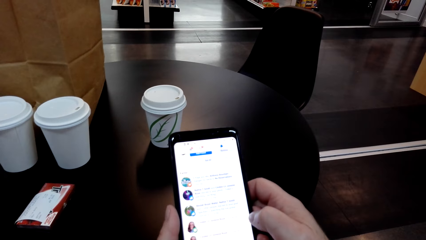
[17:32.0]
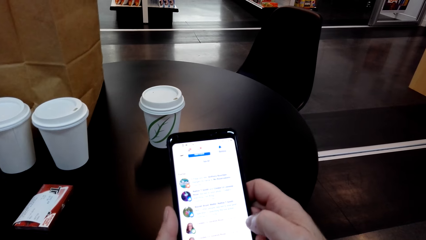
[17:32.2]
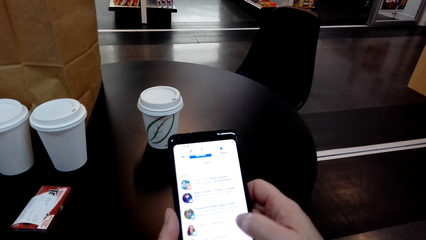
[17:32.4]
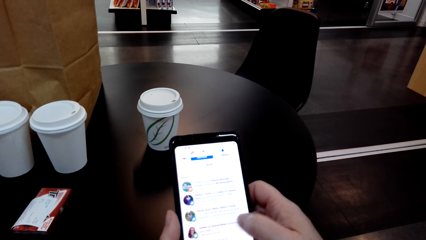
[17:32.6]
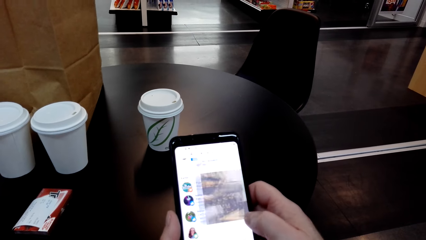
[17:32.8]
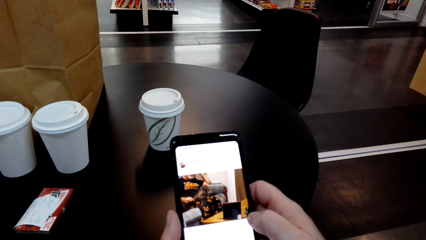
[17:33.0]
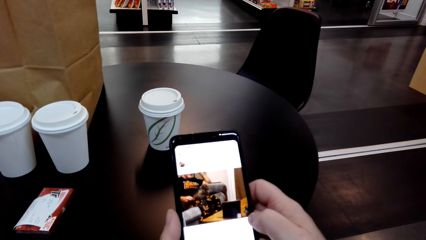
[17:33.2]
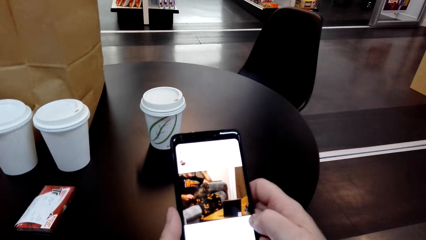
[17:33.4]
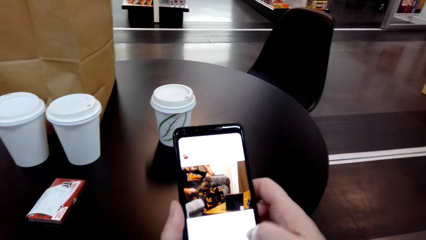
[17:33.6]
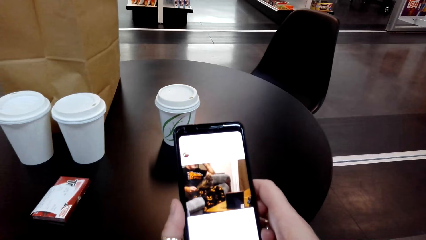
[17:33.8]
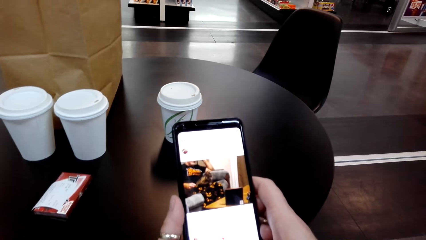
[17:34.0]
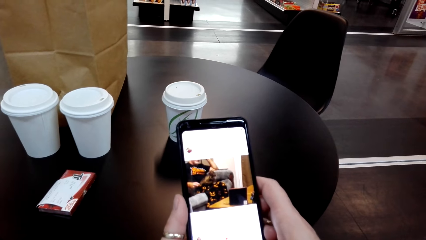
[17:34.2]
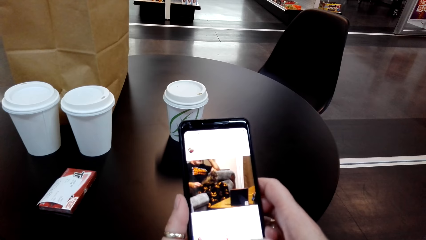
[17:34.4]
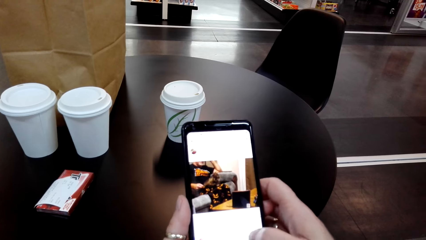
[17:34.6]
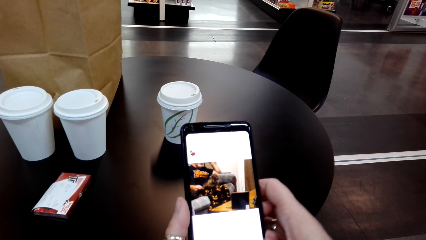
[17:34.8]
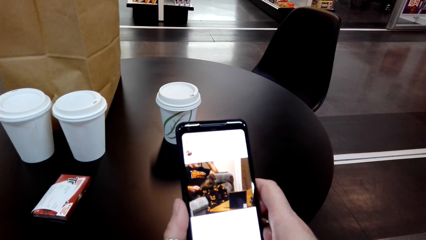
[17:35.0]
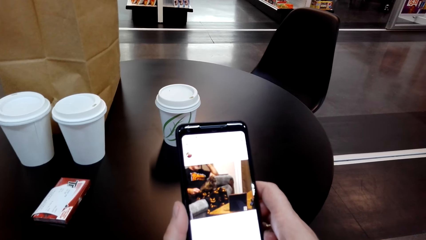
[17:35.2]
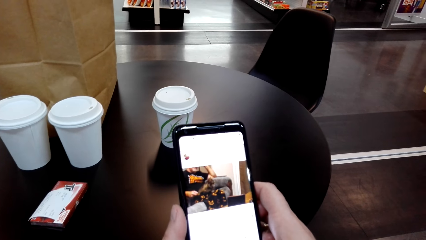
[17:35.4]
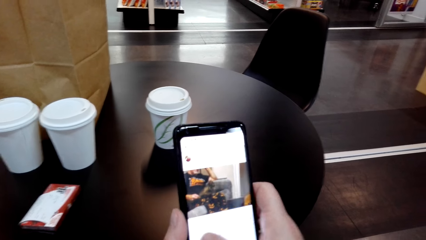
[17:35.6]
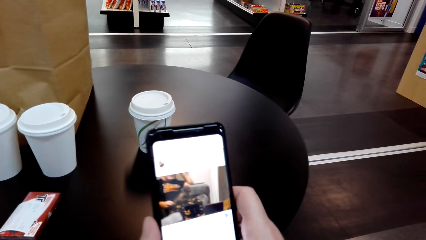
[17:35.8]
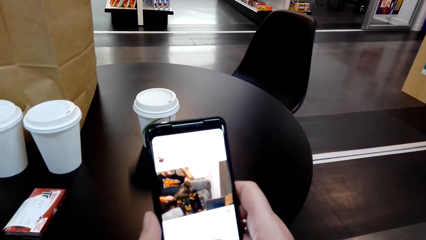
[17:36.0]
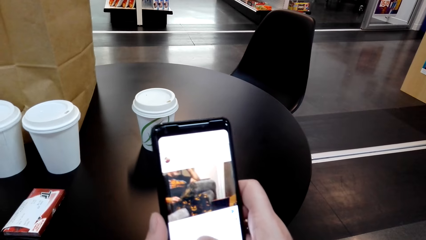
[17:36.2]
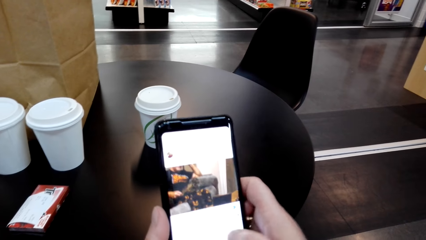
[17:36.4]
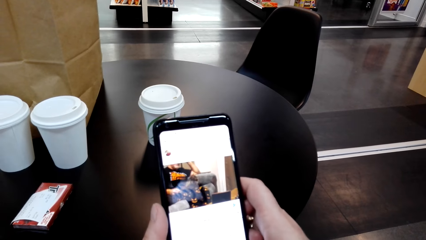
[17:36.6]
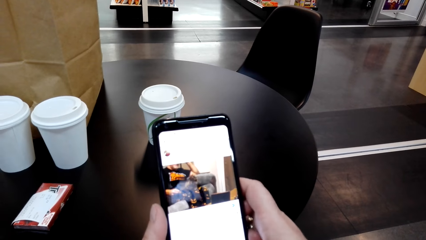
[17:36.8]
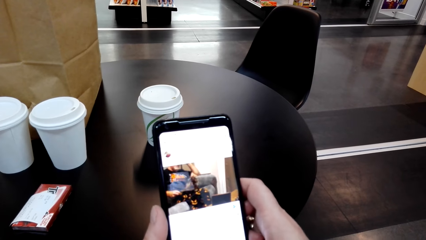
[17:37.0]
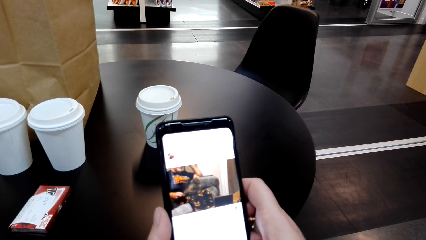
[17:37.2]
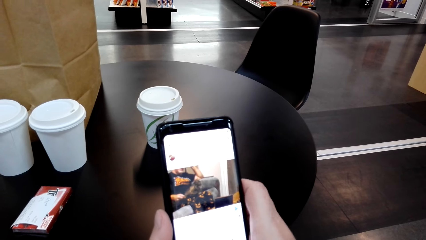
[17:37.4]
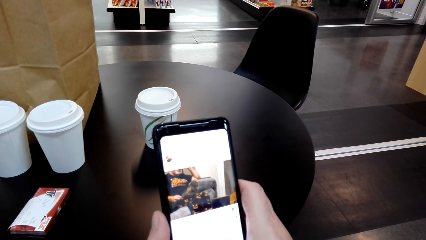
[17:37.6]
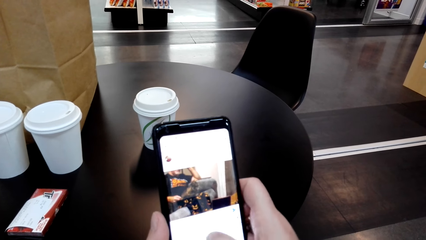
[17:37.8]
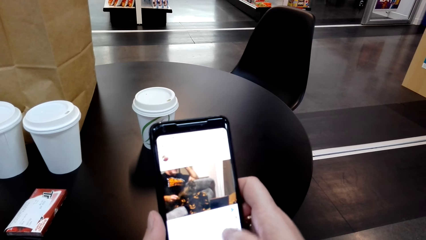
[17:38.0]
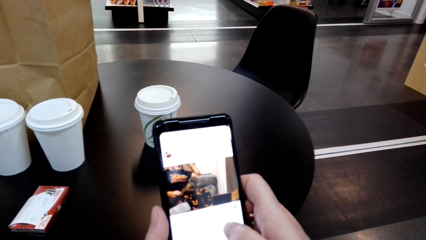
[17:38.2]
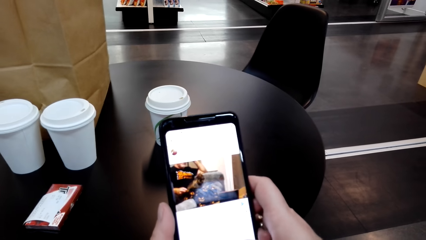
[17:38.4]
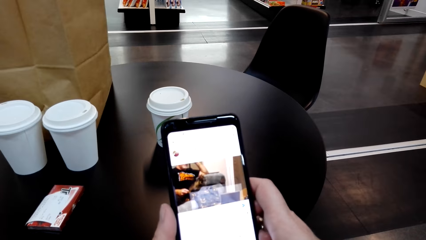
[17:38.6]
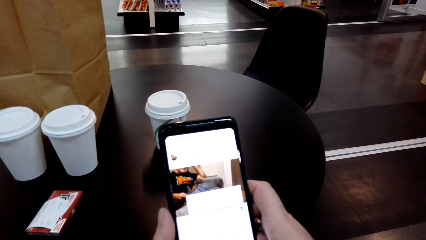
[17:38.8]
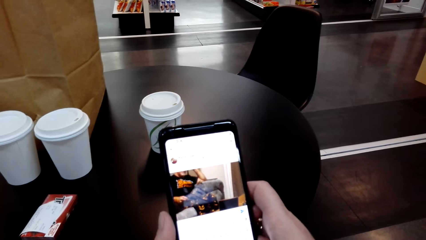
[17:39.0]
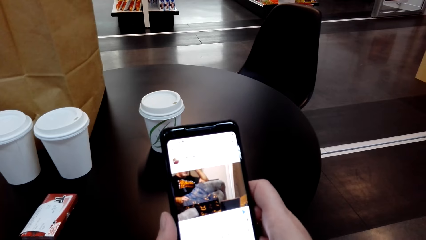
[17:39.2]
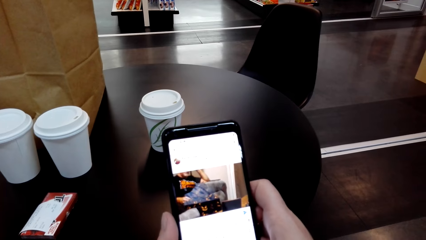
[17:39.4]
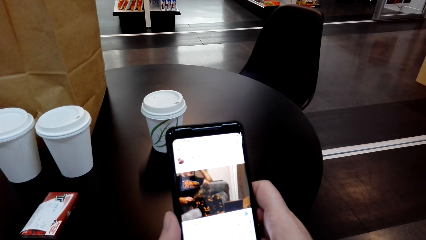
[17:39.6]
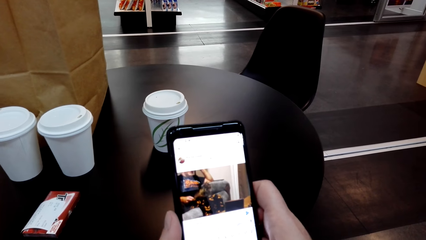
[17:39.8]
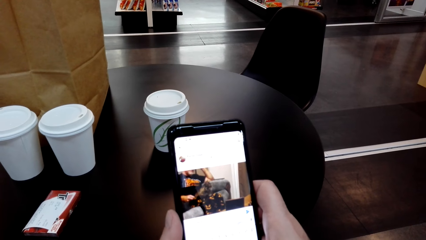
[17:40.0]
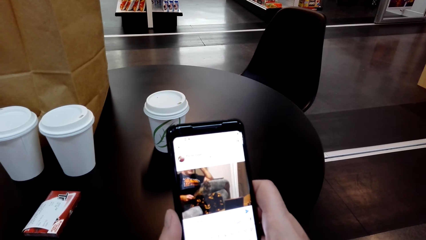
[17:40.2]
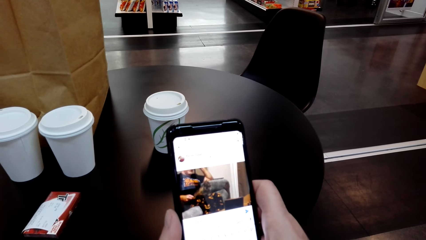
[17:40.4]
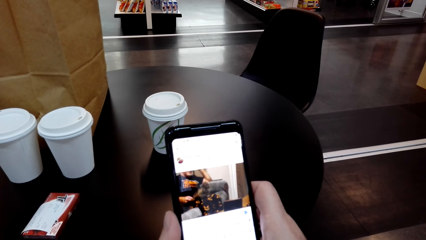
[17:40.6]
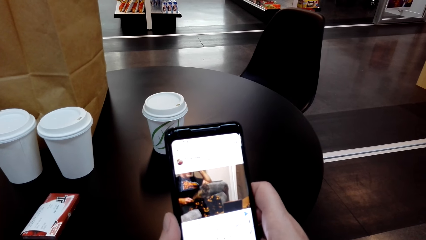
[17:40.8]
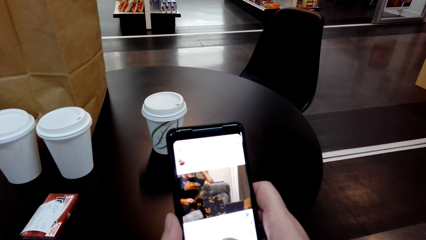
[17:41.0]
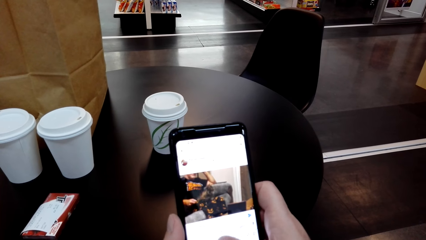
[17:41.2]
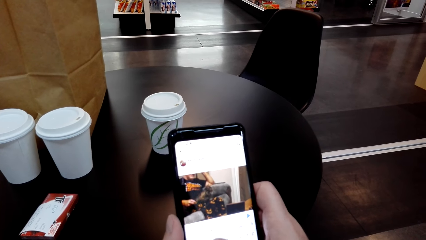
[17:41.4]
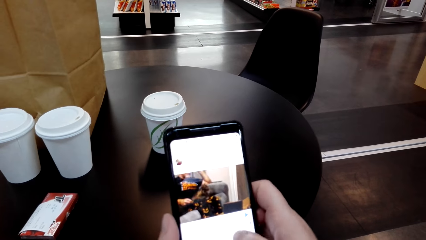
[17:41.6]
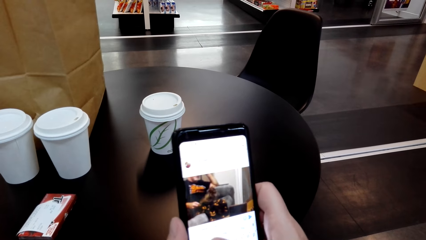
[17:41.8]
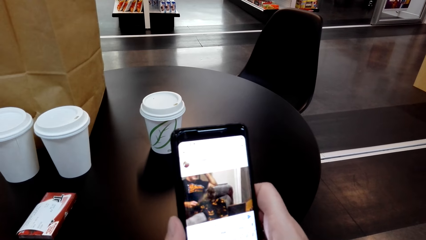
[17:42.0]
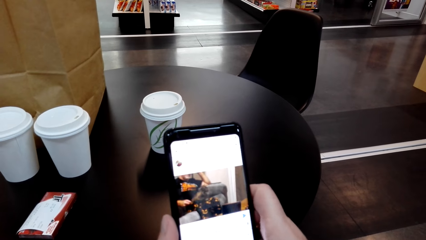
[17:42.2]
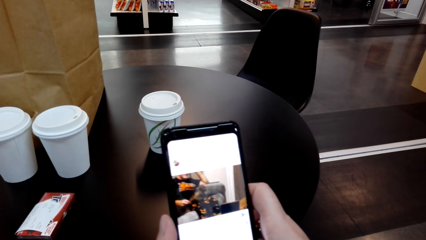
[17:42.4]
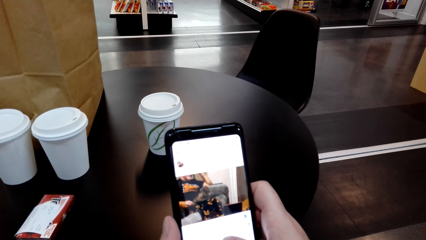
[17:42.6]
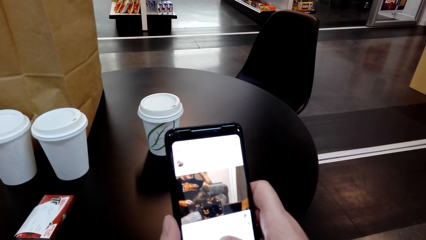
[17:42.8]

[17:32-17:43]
The camera wearer touches her phone's screen. They look at the phone. They dial buttons on the phone's screen.

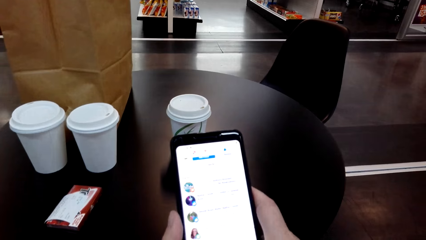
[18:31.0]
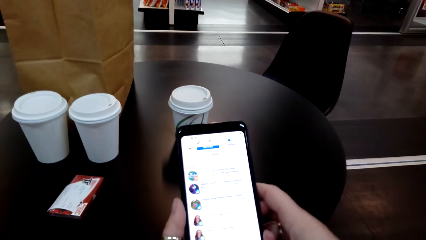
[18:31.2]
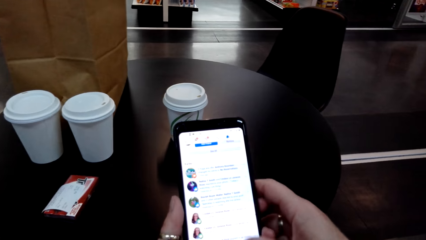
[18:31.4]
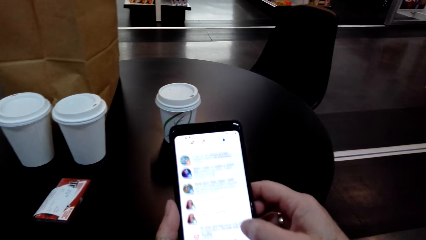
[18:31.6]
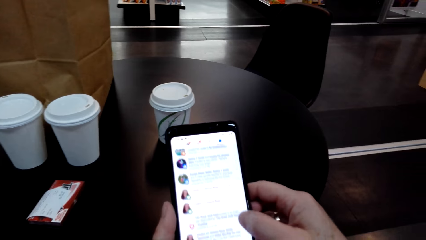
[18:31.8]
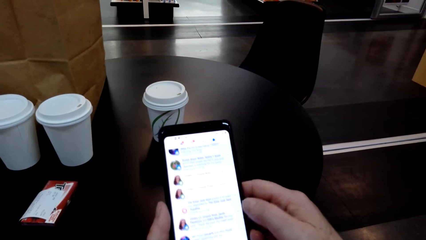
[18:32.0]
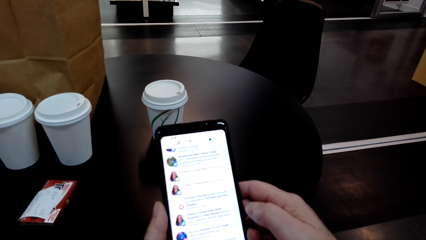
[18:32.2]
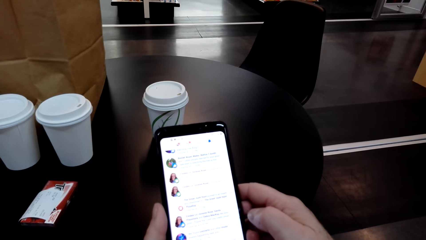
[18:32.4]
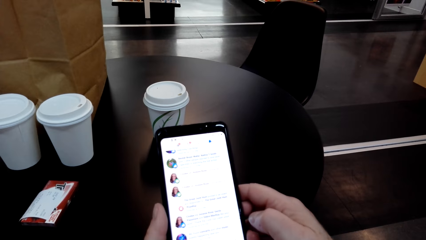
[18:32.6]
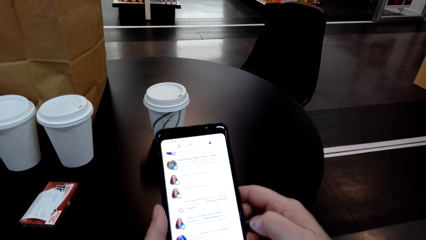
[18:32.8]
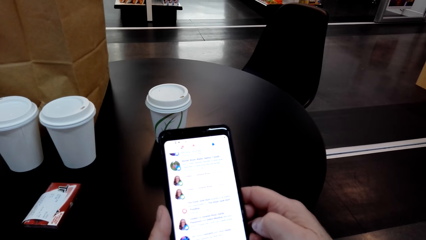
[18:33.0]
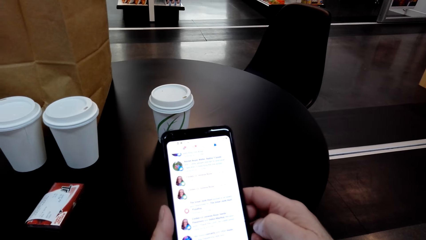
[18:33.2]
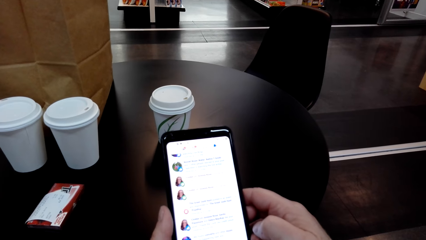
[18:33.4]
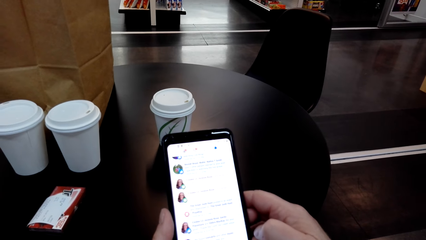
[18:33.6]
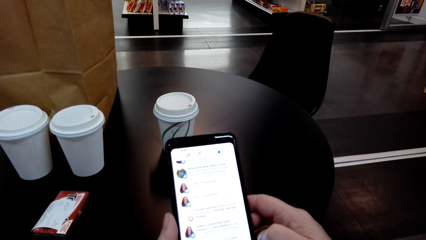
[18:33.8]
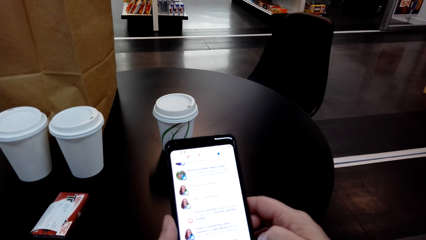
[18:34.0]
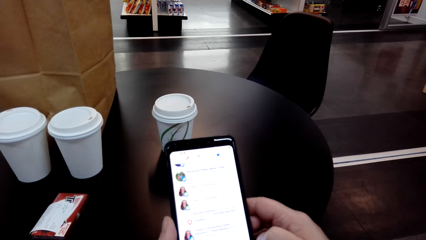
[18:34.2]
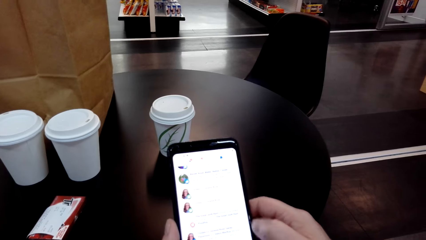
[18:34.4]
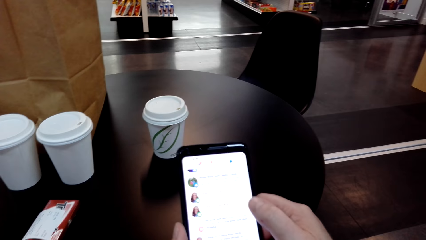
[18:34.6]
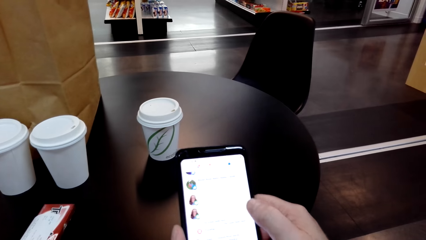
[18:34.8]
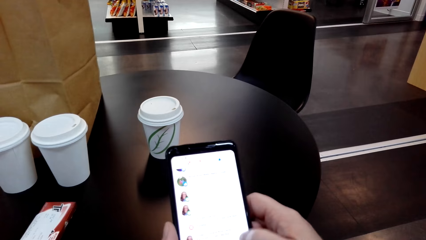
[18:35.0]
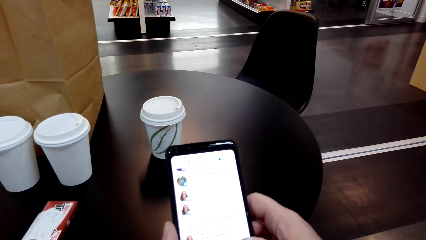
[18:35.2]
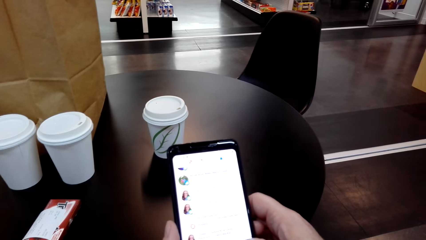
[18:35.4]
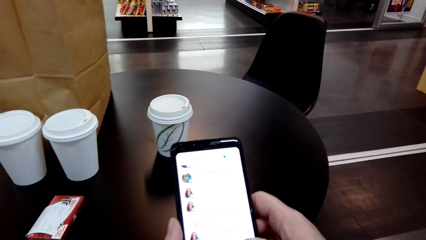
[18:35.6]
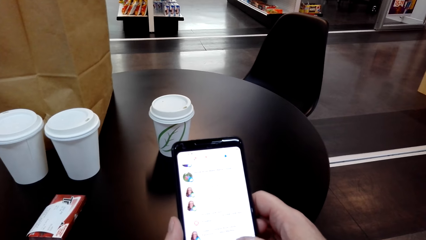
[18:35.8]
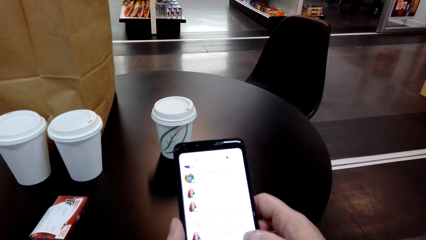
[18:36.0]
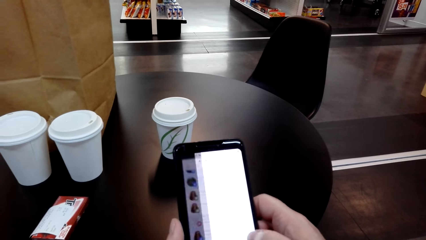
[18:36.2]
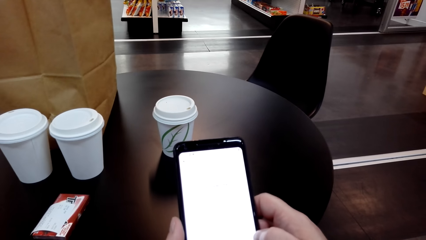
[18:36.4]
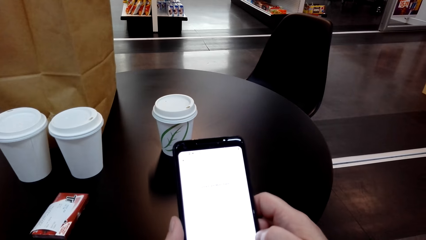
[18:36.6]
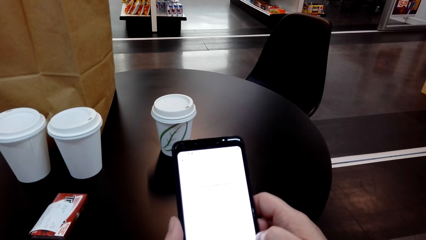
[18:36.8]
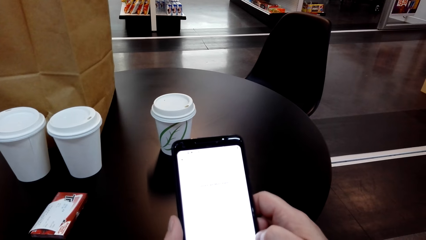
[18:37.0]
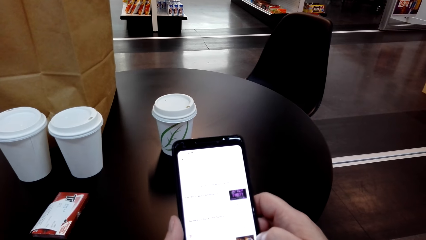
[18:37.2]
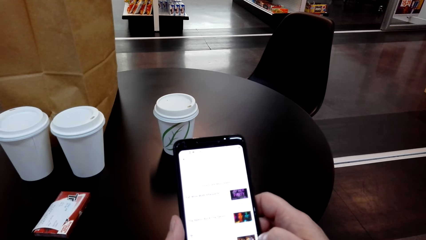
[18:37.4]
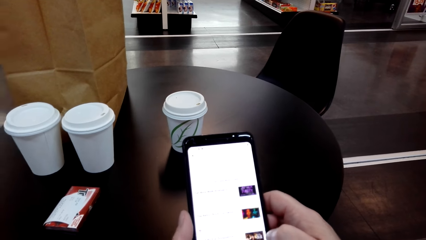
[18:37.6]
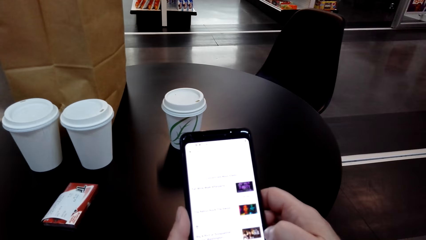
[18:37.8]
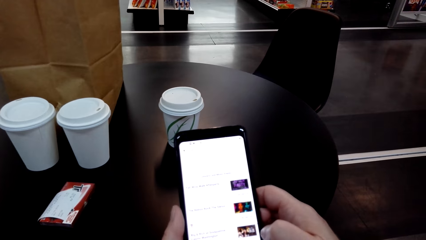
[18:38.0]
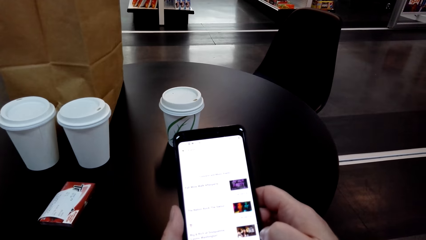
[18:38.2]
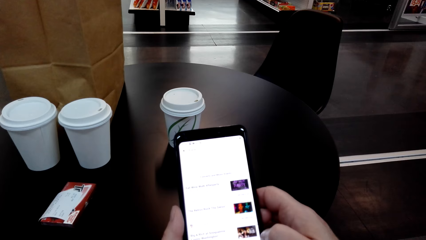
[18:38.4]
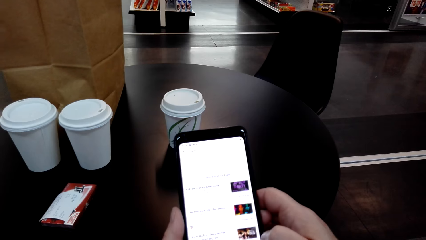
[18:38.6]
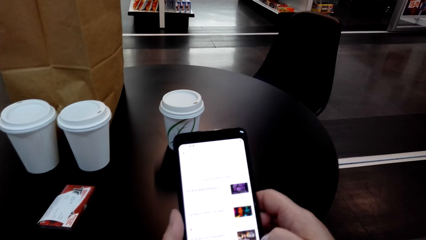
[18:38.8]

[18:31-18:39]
The camera wearer scrolls through the phone. They touch the phone's screen.
